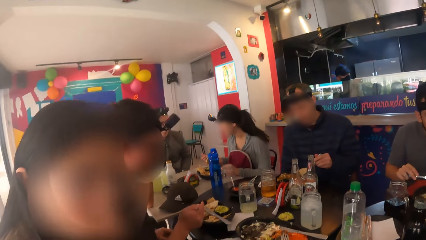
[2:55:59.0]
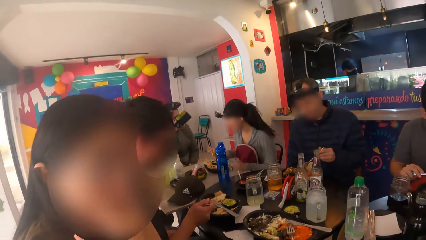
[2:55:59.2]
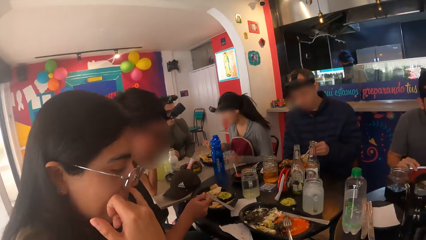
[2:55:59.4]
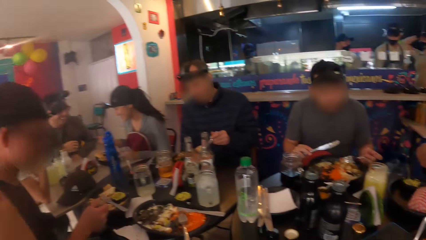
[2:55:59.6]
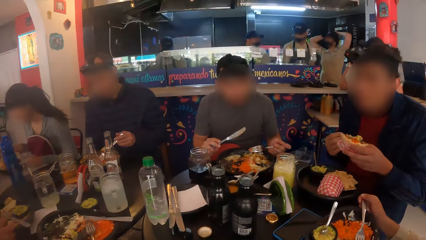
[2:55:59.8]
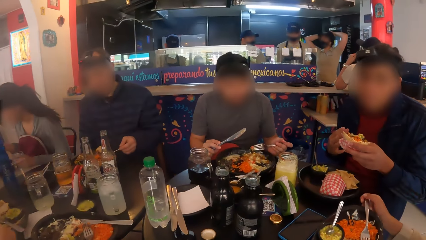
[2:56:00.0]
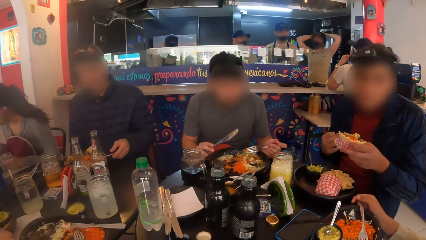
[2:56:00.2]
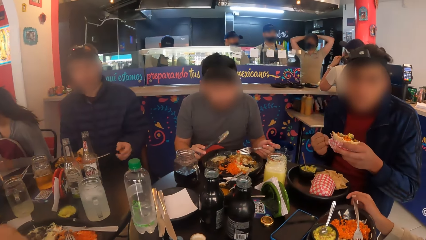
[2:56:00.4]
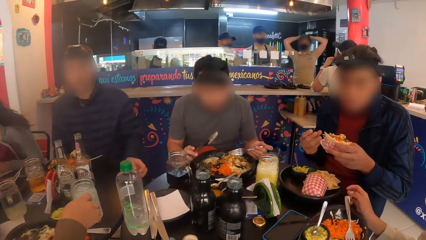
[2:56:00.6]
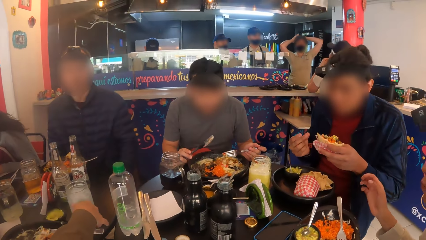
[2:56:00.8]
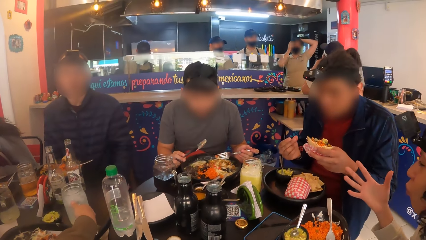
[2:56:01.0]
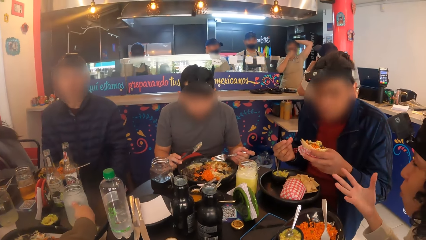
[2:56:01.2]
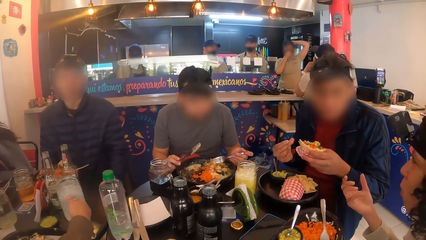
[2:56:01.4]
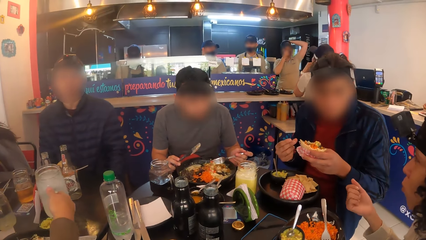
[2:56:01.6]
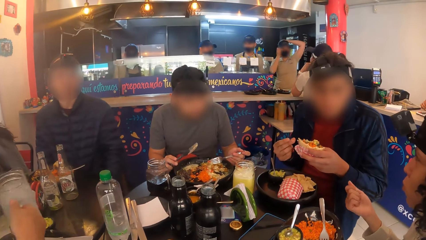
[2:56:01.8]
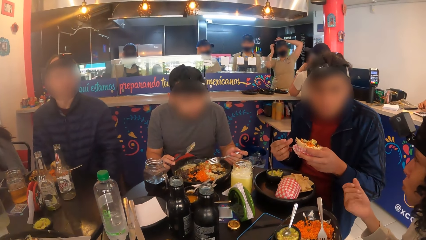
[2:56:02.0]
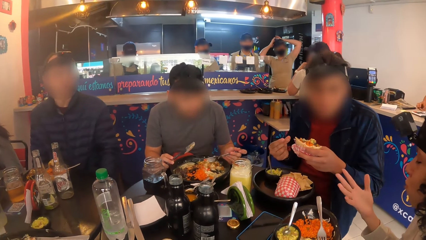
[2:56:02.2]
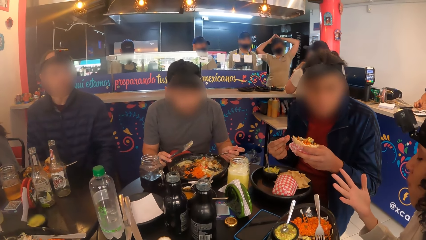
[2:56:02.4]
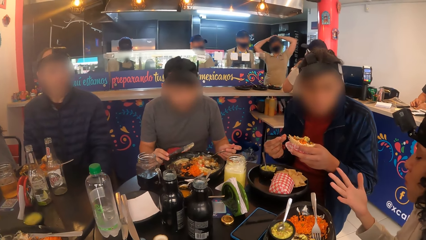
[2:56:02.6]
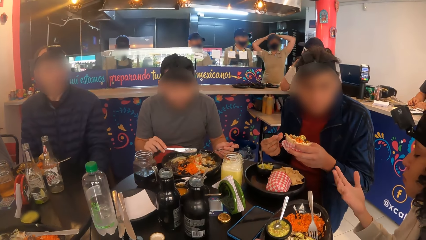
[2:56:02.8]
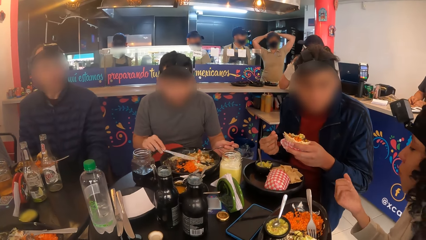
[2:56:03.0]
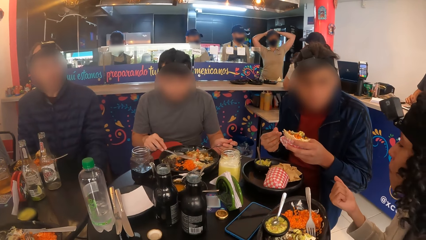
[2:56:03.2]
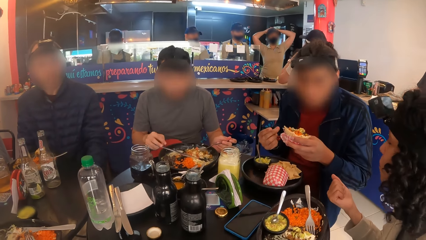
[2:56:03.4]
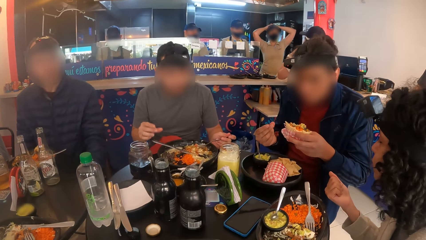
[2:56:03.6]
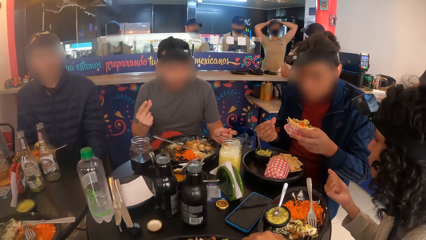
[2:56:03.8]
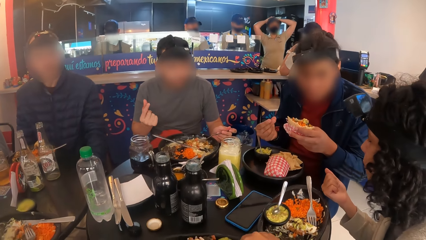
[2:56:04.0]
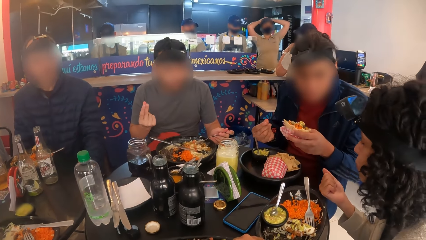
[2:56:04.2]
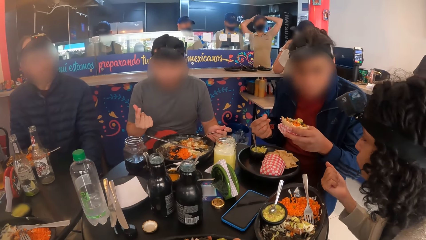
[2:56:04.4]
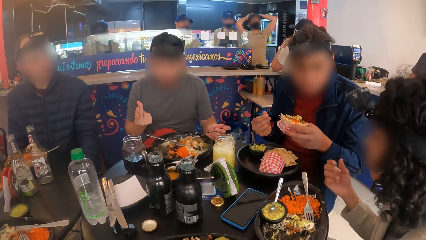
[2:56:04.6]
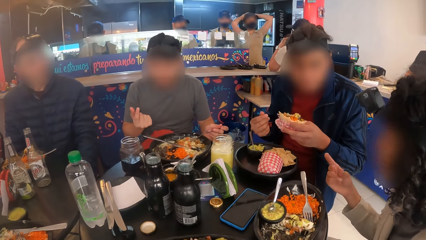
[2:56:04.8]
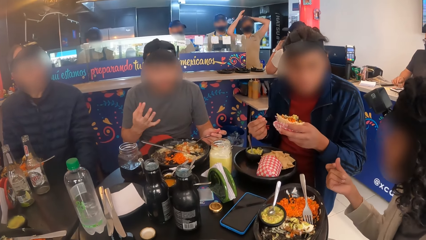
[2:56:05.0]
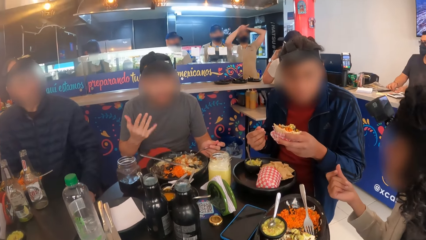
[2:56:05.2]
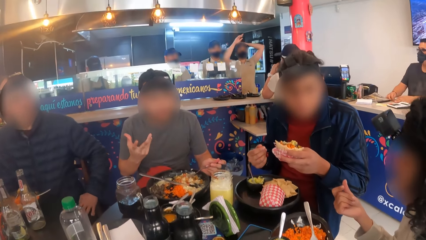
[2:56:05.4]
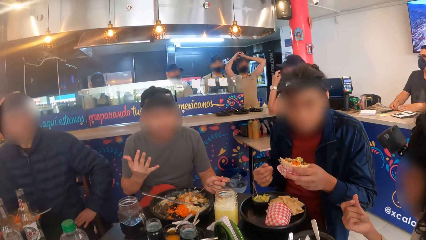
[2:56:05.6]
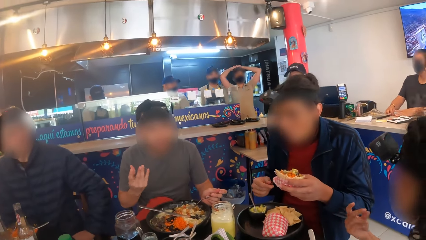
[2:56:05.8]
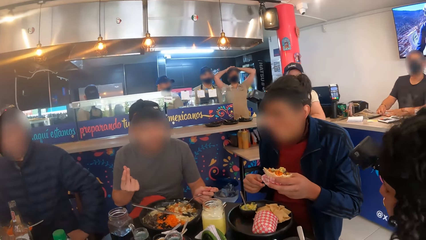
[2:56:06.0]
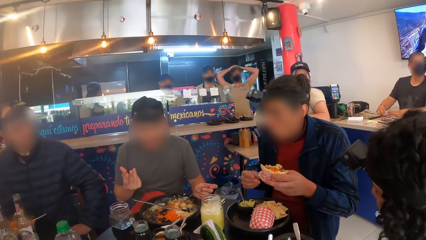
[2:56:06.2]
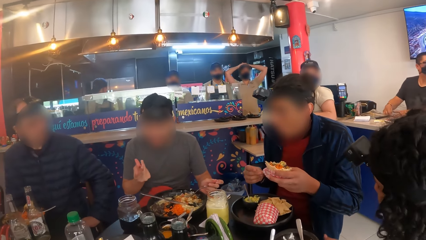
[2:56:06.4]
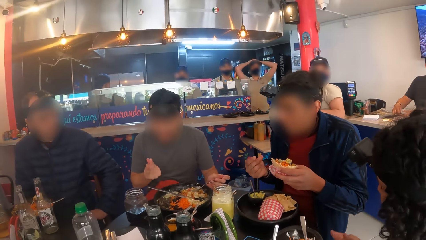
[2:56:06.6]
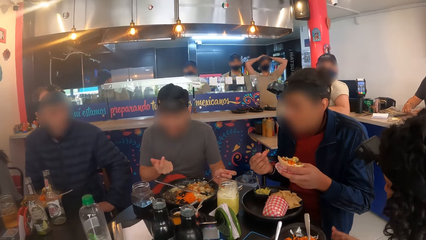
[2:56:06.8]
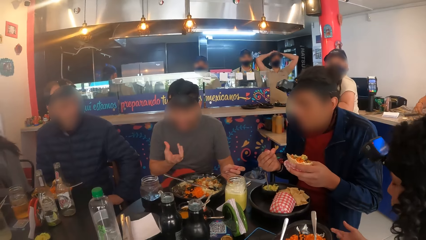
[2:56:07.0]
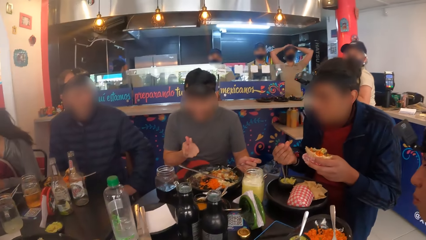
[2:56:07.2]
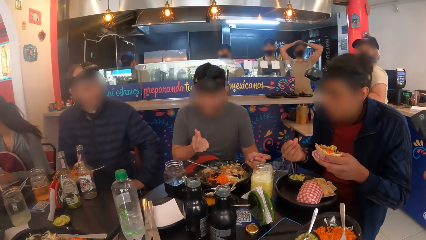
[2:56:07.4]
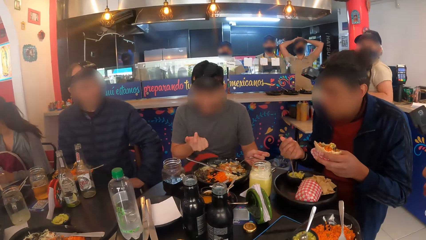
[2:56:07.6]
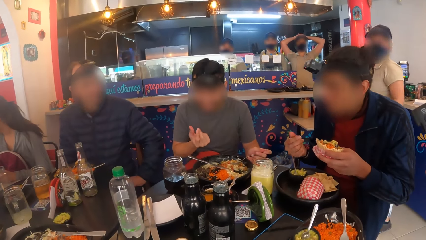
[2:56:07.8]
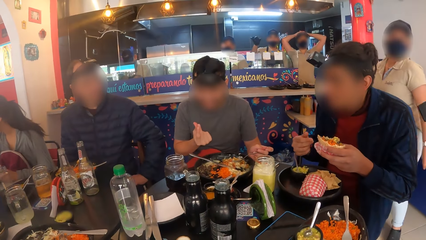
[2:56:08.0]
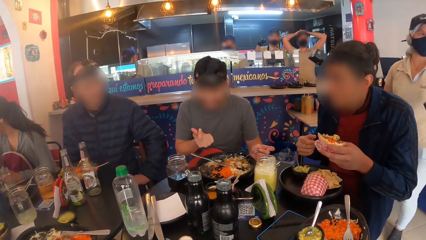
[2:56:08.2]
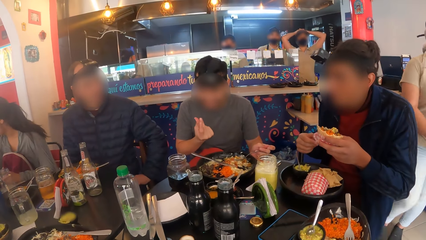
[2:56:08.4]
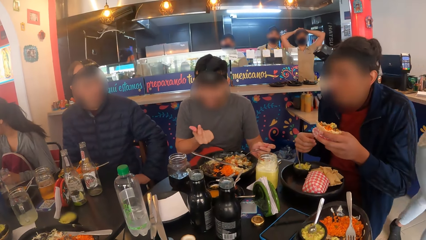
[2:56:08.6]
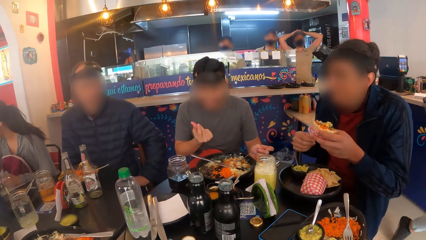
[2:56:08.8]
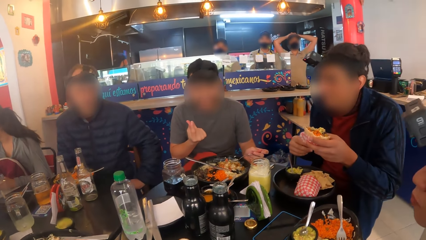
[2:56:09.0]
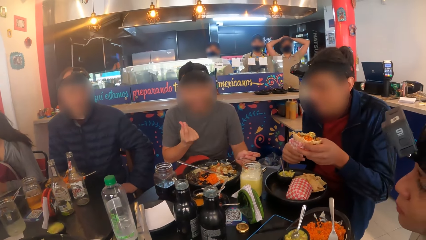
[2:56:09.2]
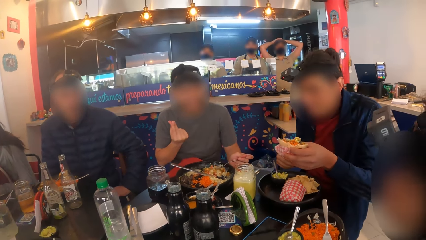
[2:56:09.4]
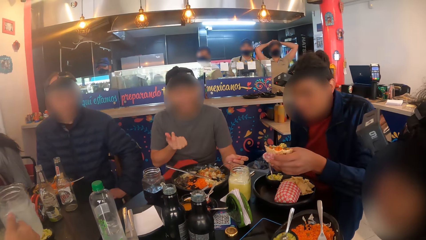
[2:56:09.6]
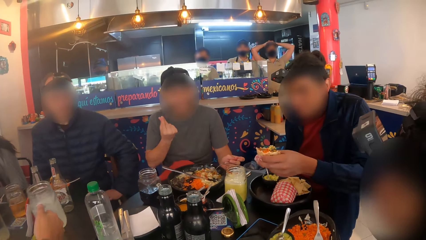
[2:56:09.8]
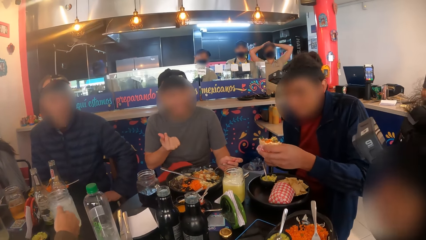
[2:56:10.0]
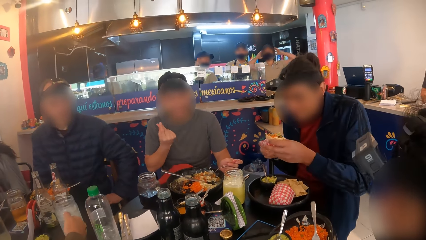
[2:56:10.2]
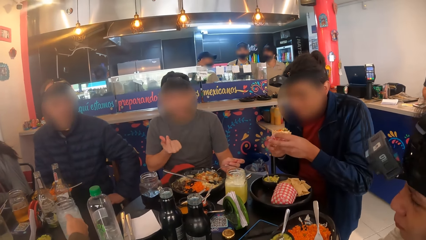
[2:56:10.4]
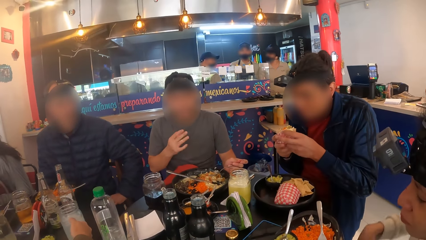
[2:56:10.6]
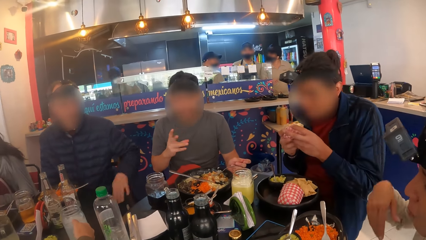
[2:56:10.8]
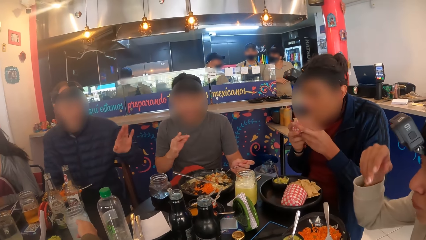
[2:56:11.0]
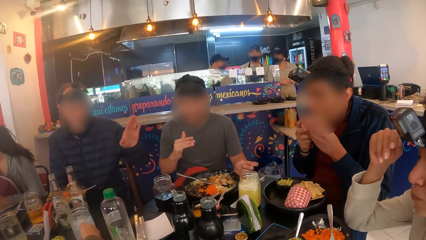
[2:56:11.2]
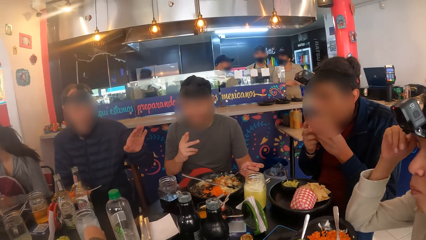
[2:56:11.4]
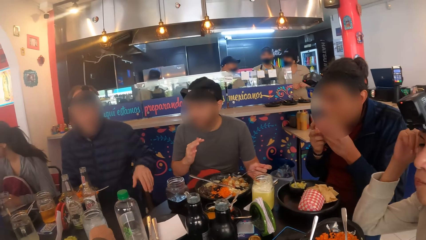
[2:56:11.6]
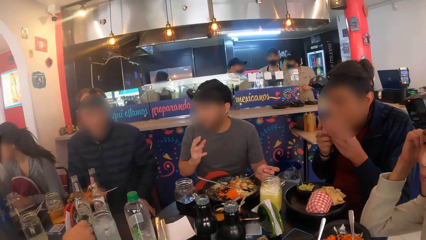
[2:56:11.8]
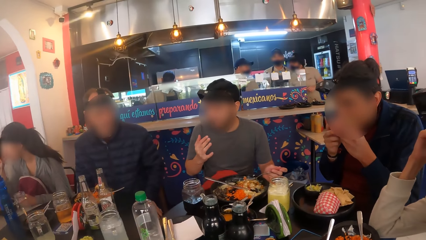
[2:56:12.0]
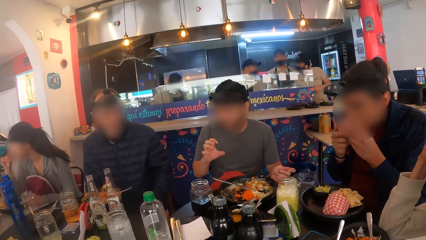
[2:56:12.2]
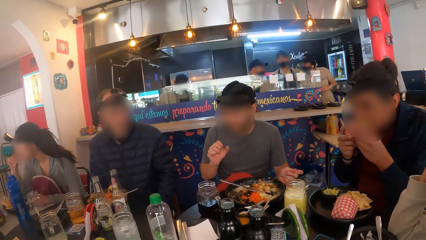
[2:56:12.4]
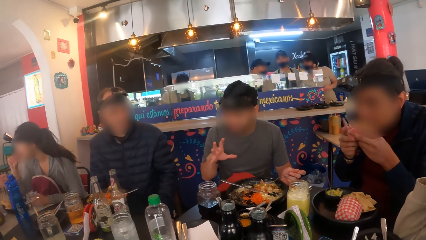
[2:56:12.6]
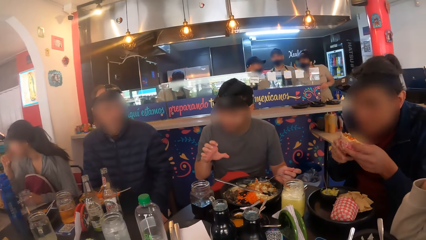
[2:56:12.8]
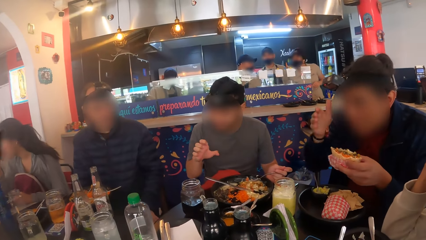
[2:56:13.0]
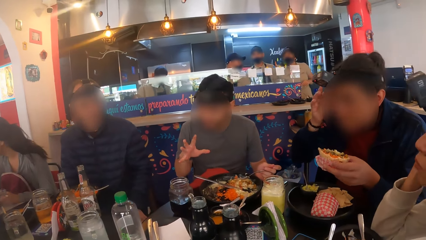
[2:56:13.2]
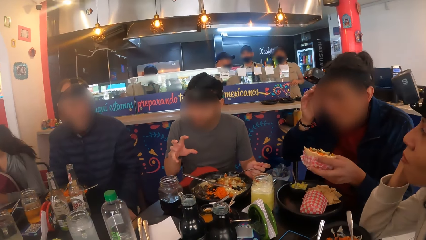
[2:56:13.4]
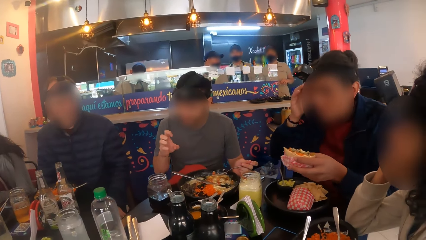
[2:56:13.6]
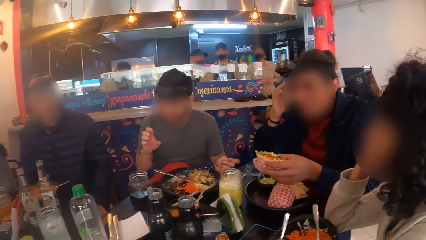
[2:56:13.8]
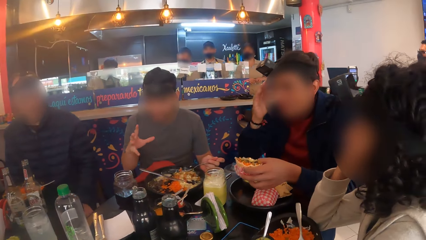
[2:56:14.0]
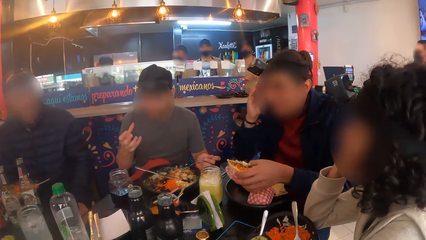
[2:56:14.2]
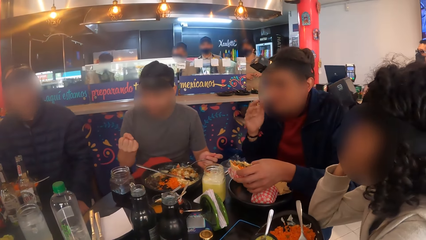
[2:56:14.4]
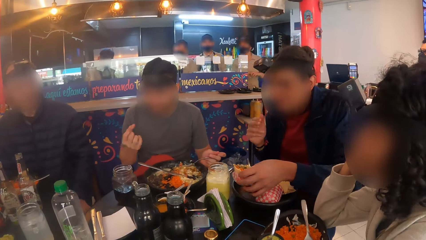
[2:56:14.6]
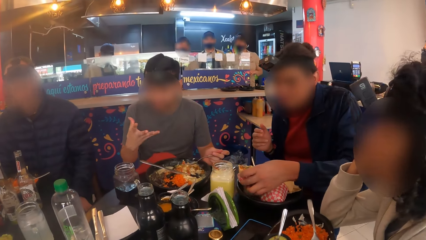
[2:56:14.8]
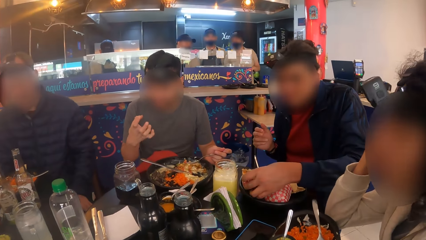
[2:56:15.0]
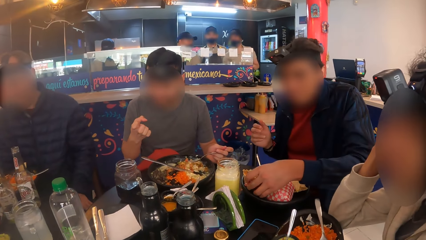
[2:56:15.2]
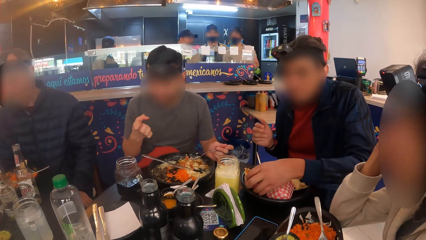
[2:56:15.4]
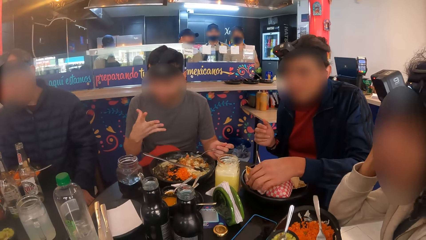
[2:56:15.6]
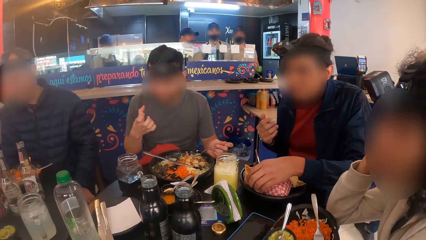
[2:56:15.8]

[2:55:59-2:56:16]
A woman picks up a cup of drink from the table with her right hand. Another woman wiggles her right fingers. A man wiggles his right fingers. Another man moves his right fingers. The first woman drops the cup of drink on the table with her right hand. The other man drops the taco on a plate with his left hand.
